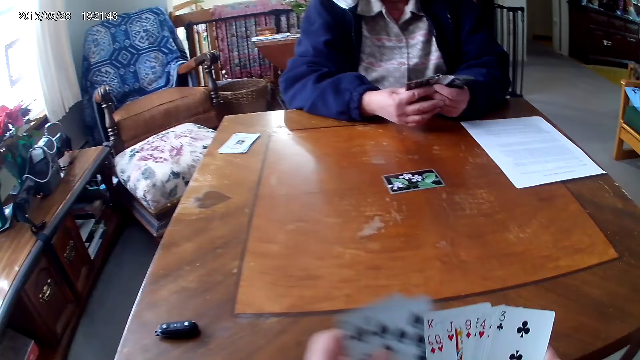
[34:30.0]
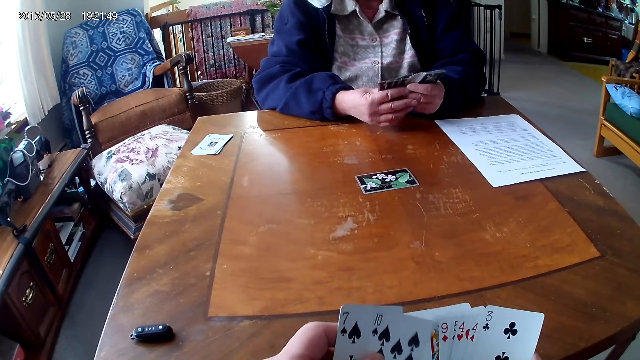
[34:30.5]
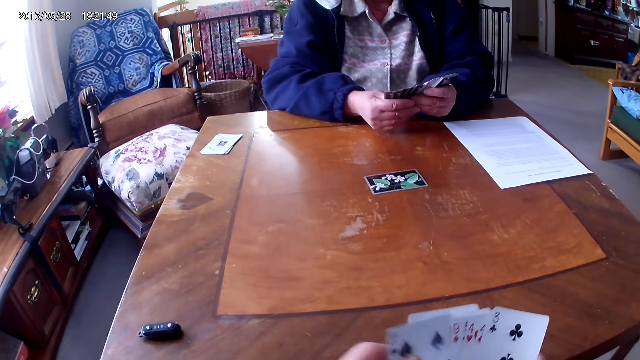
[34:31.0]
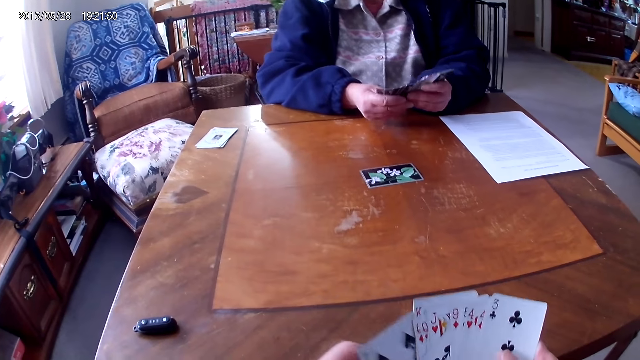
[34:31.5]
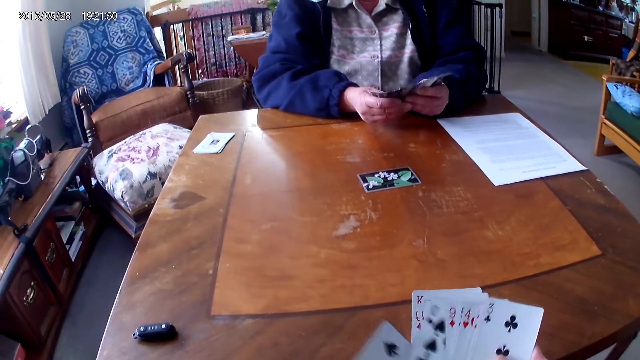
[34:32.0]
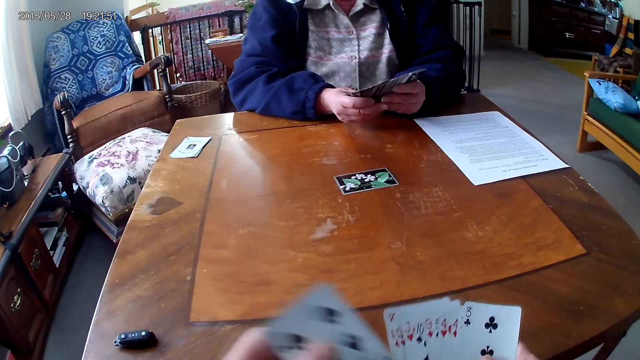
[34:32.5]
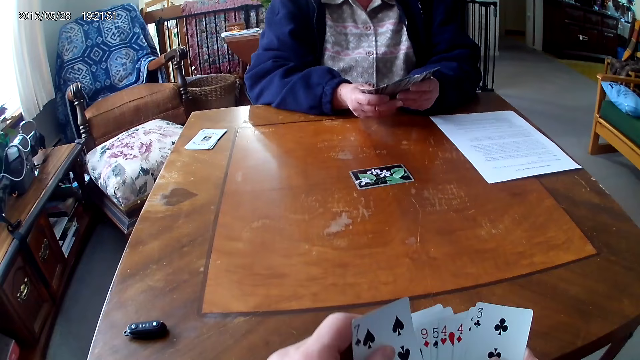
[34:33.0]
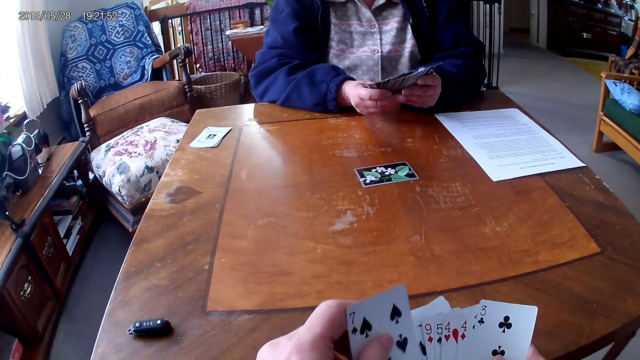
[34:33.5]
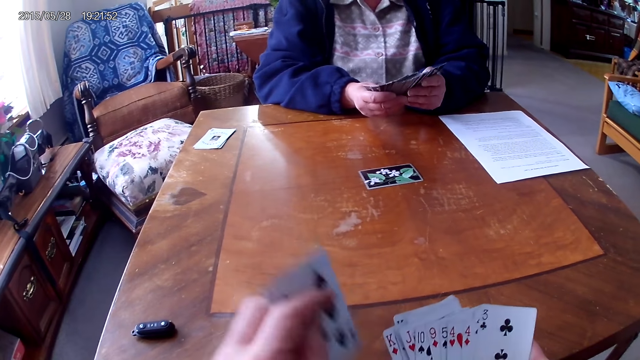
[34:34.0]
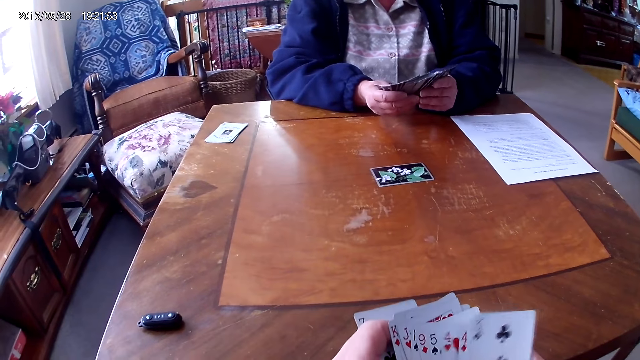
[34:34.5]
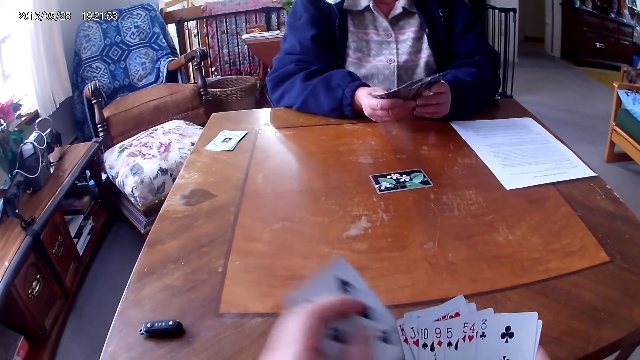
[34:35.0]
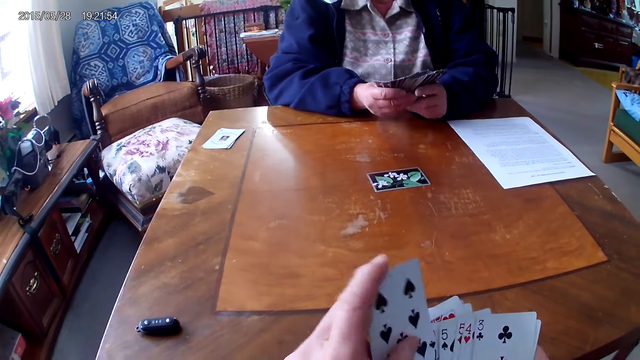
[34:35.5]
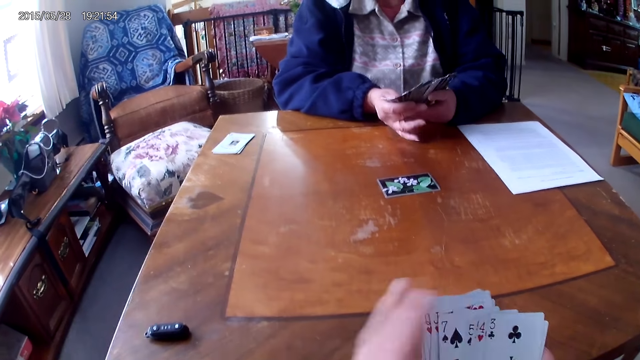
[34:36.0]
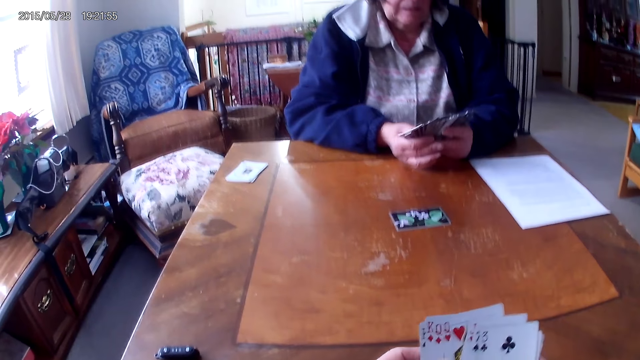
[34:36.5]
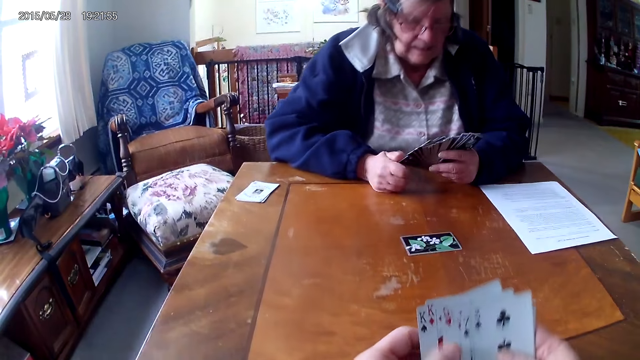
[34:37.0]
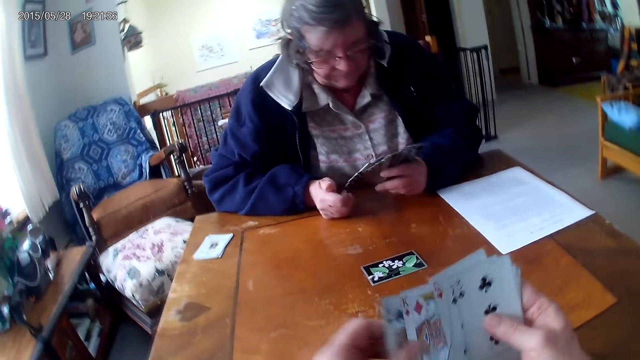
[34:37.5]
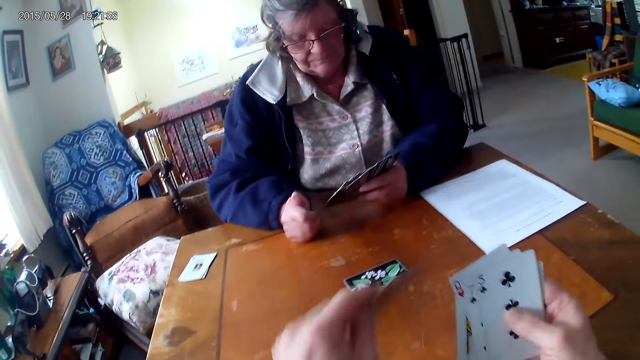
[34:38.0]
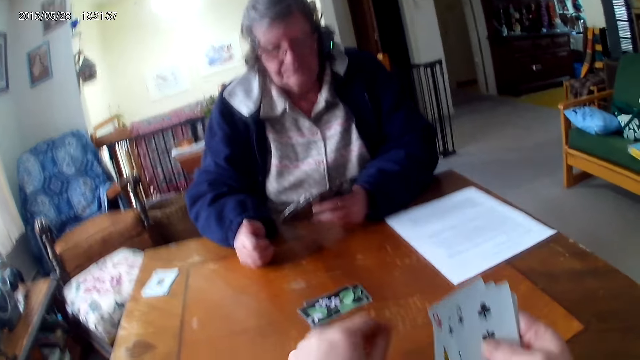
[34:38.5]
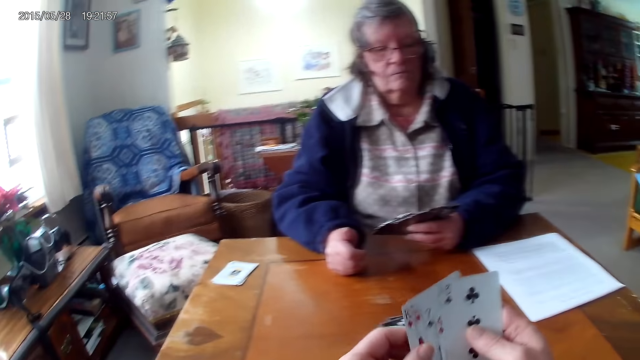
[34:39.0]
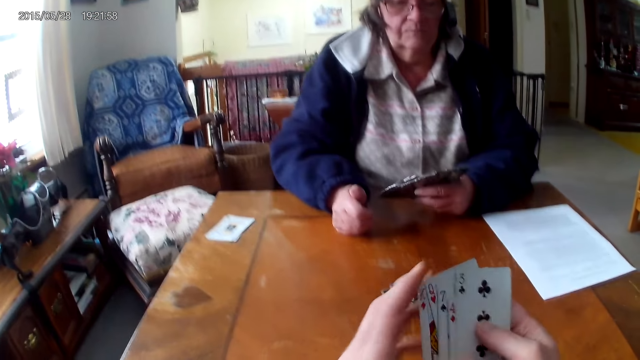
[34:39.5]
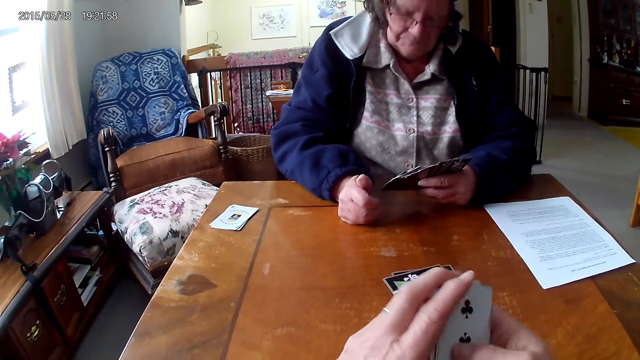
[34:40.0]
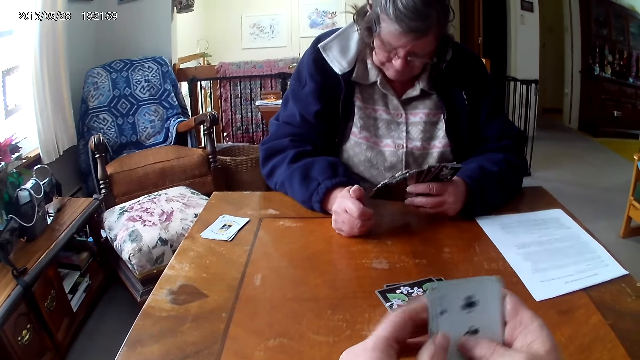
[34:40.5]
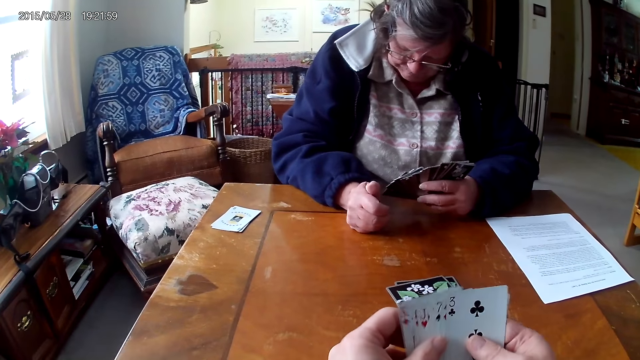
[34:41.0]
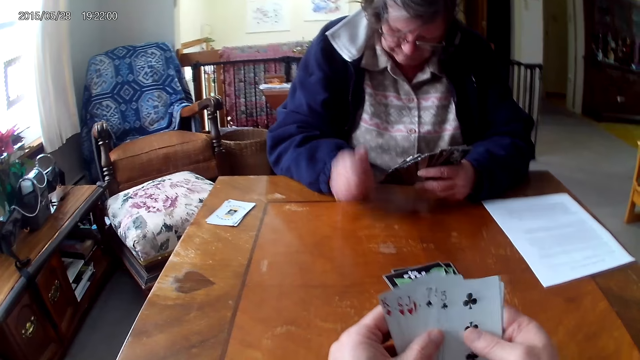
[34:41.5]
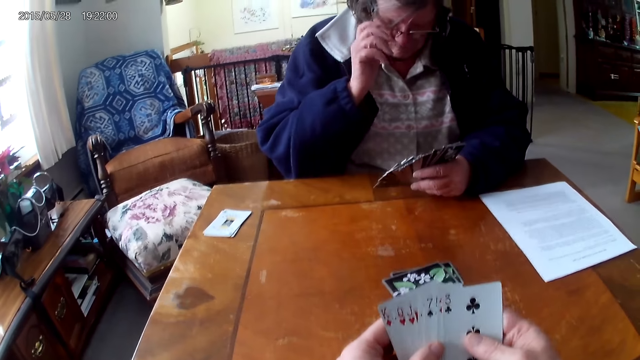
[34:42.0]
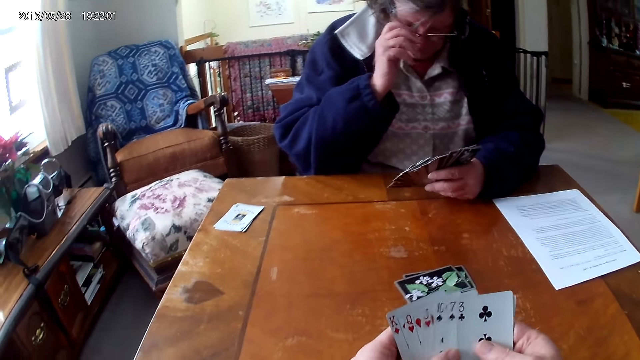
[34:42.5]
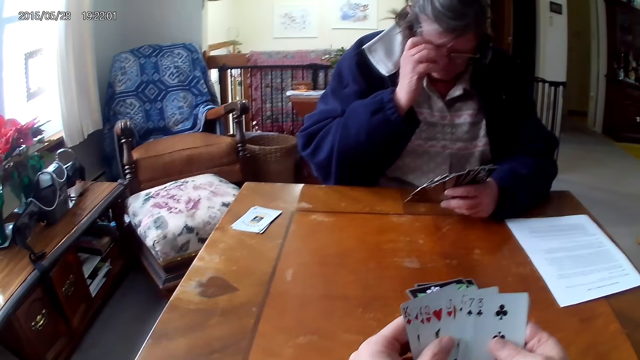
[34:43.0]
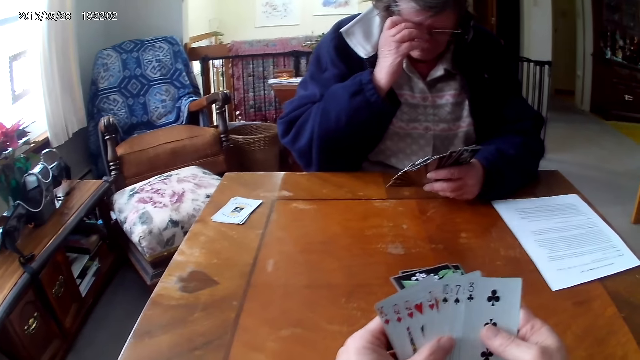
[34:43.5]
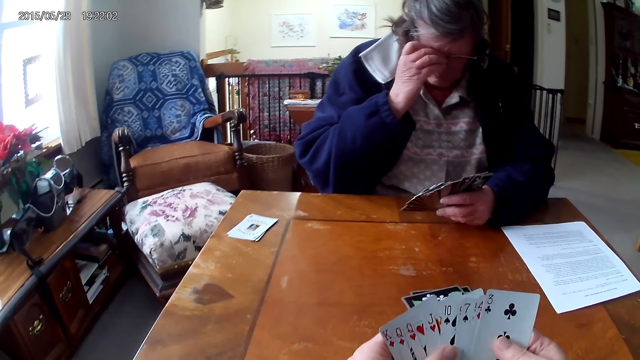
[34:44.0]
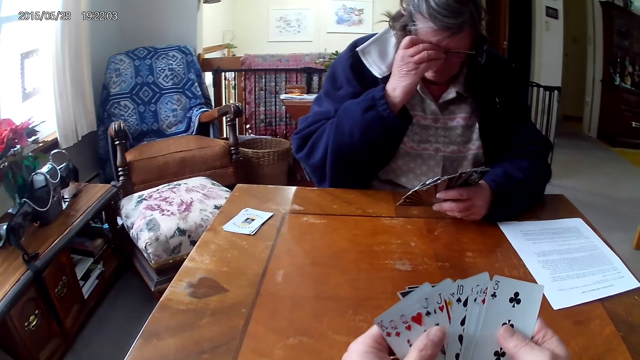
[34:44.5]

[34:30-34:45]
The camera wearer puts a card on the table. They arrange the cards.

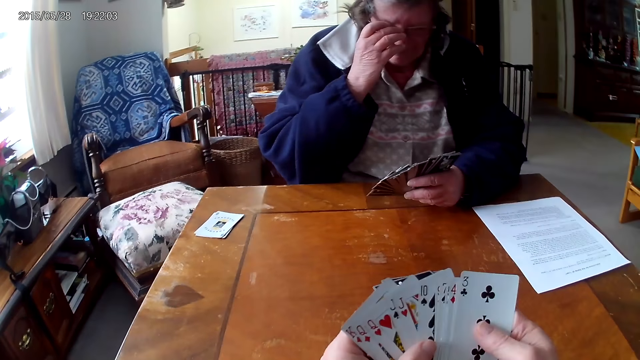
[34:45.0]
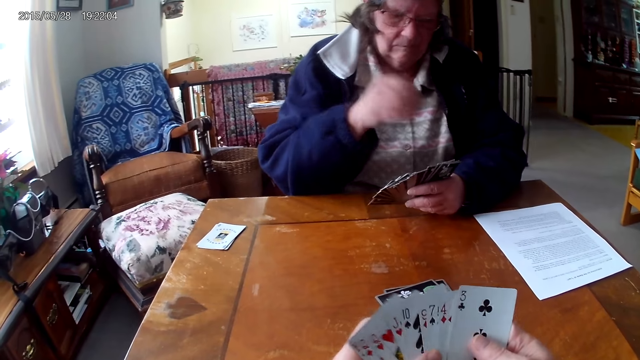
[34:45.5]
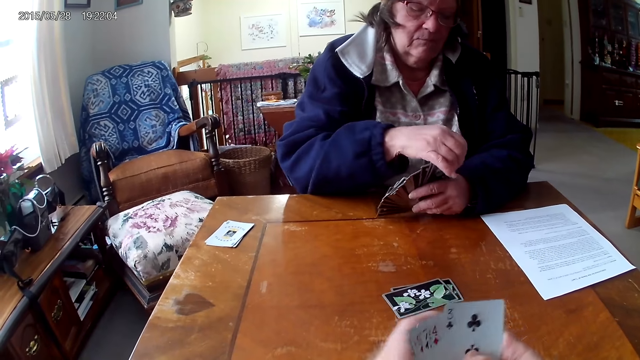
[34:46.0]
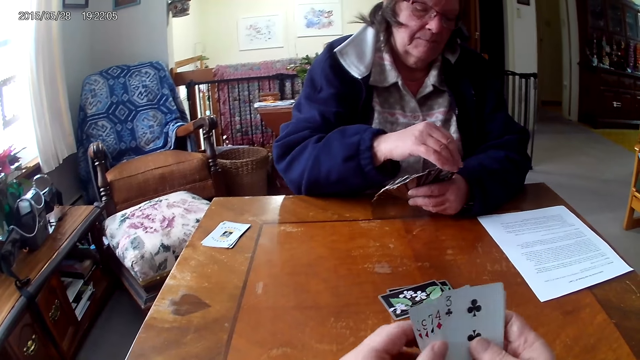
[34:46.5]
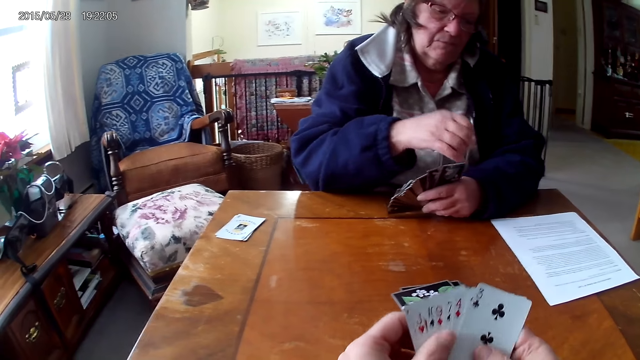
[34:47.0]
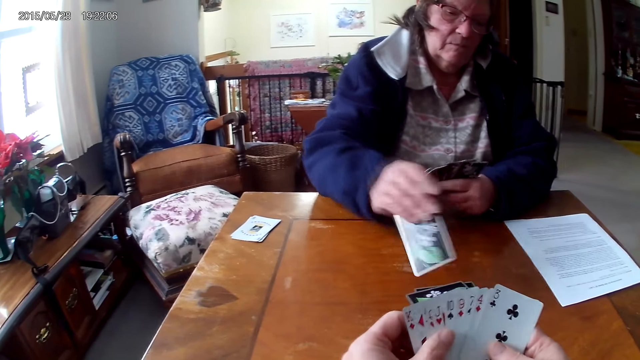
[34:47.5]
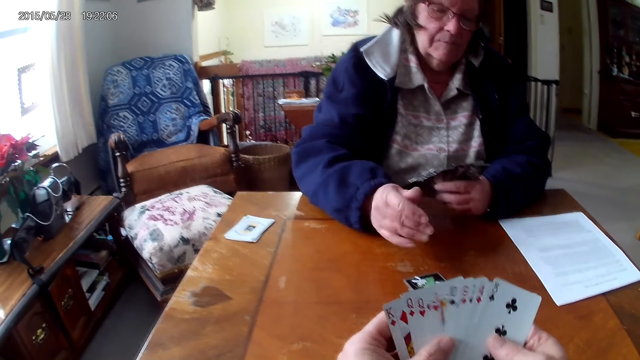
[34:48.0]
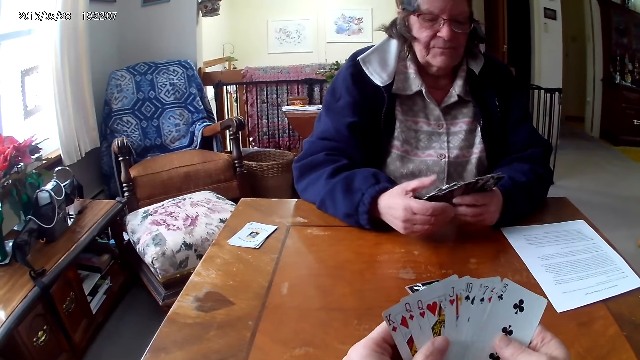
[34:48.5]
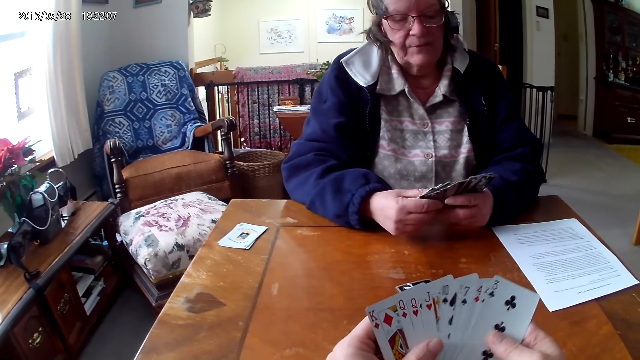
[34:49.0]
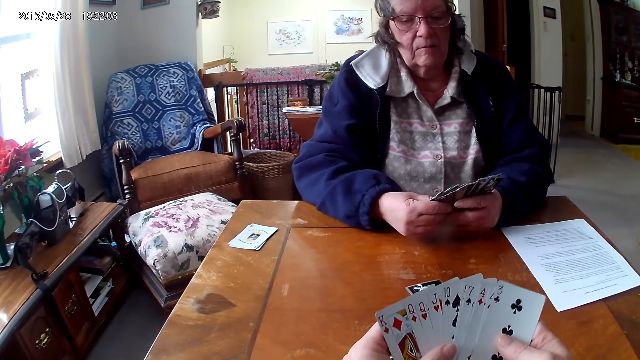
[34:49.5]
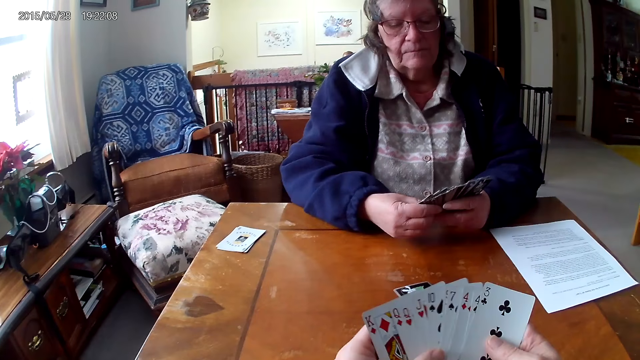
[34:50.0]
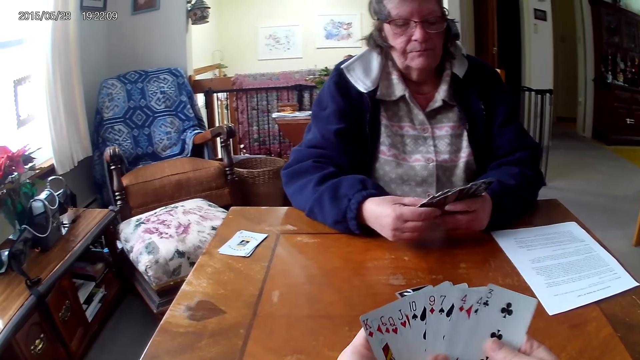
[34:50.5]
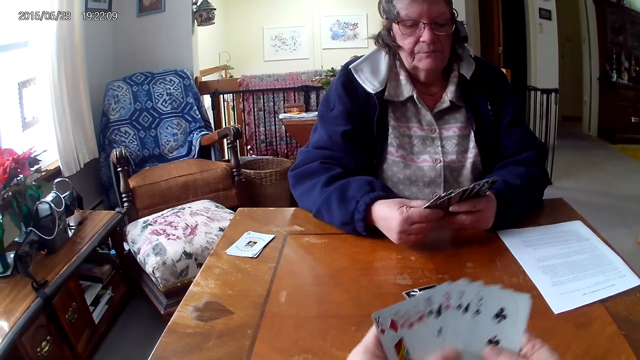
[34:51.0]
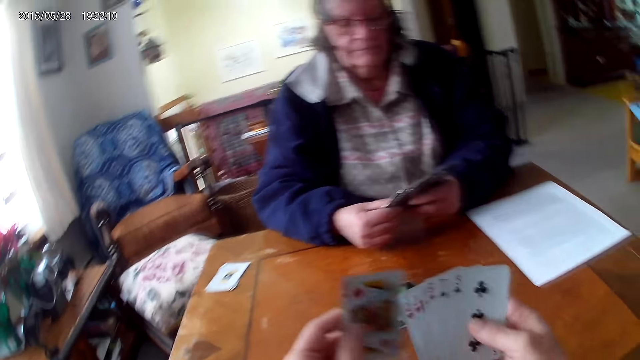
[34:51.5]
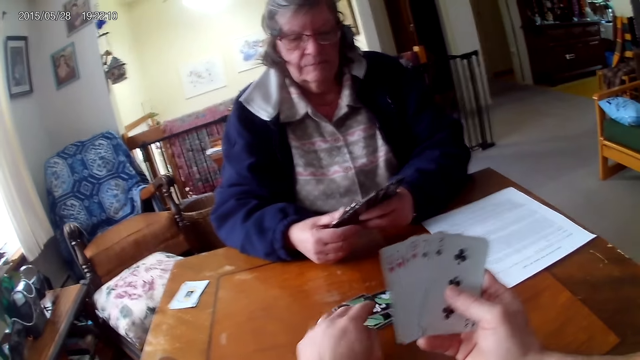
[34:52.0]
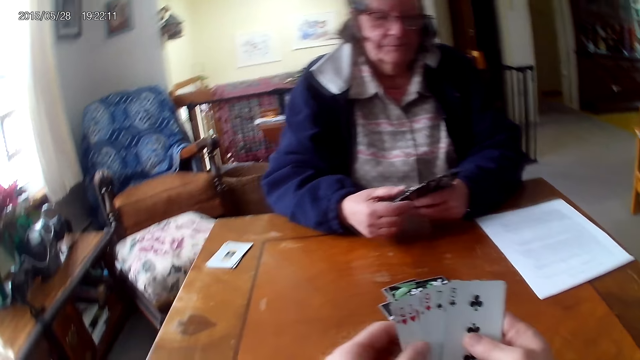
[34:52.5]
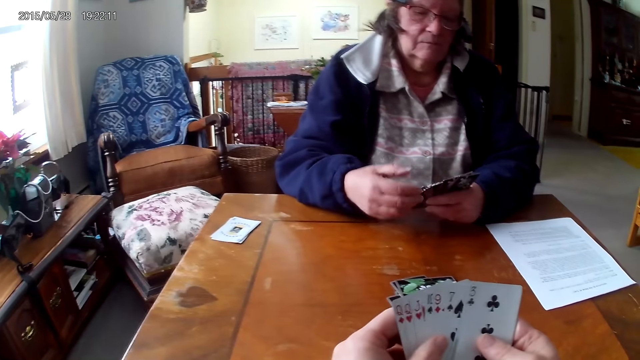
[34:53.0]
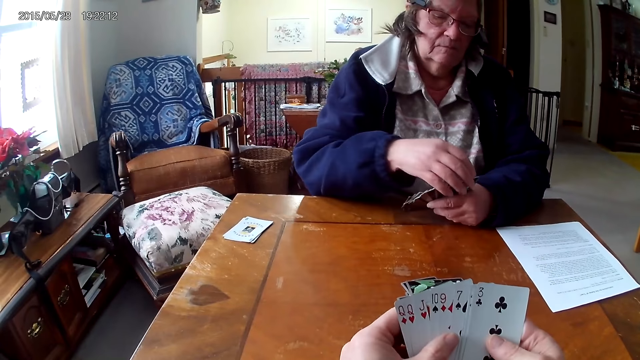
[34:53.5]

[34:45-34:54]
A lady puts a card on the table. The camera wearer puts a card on the table.
